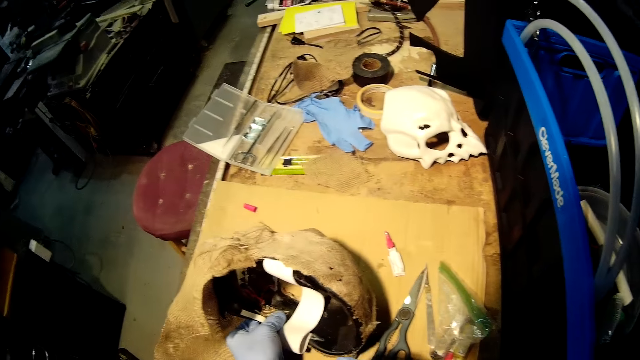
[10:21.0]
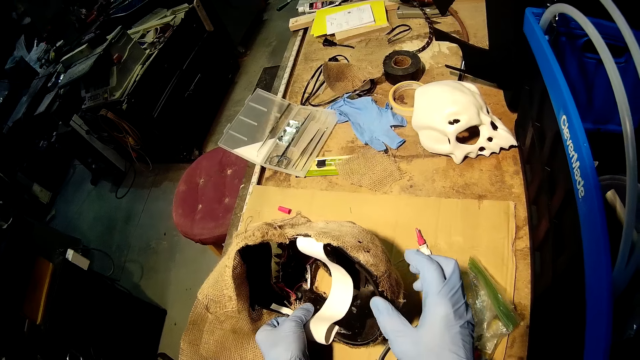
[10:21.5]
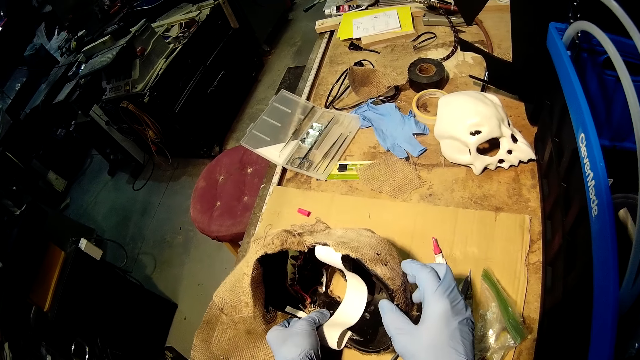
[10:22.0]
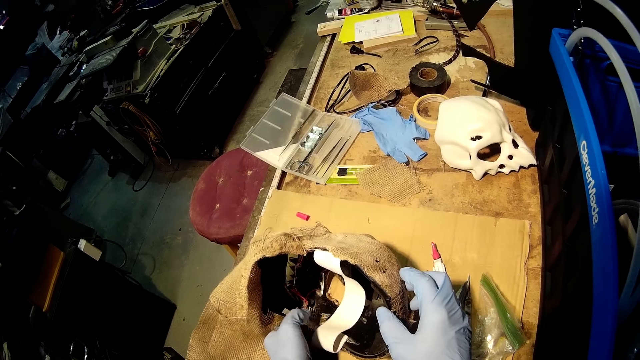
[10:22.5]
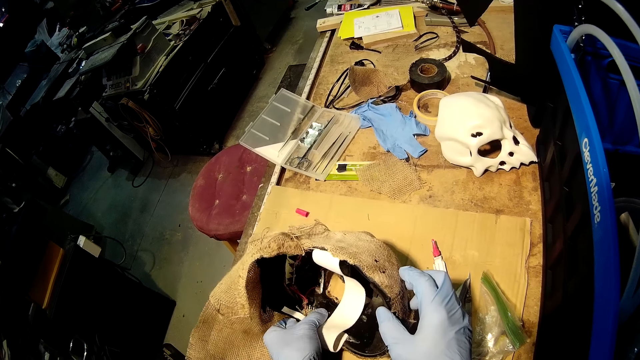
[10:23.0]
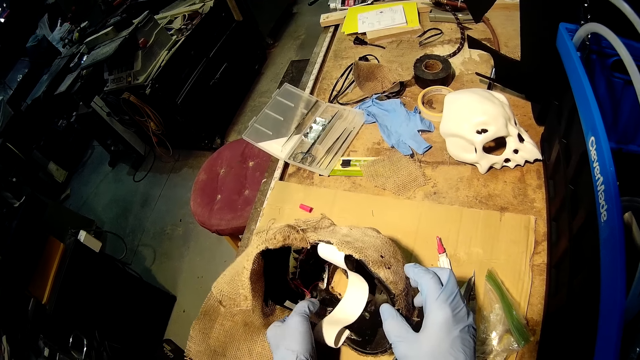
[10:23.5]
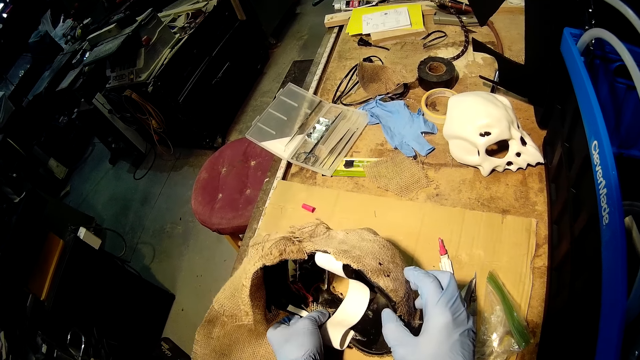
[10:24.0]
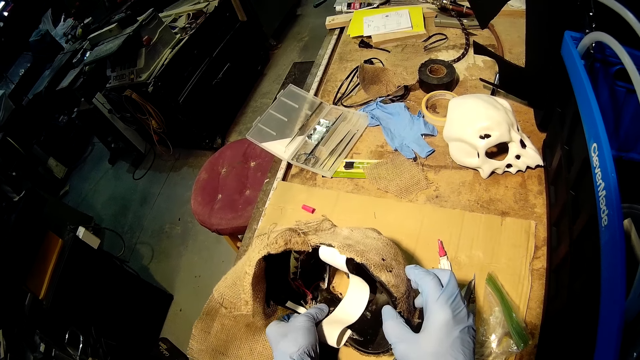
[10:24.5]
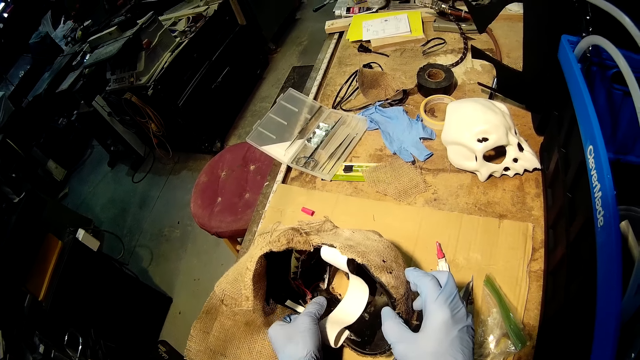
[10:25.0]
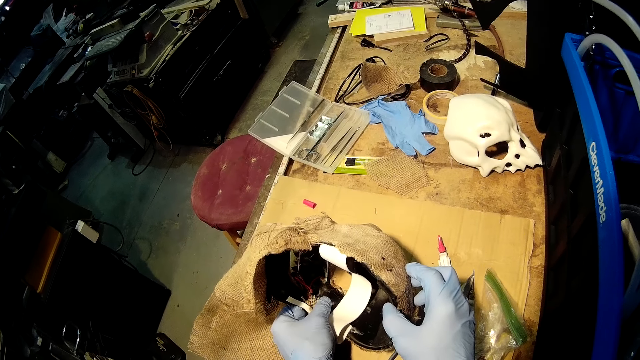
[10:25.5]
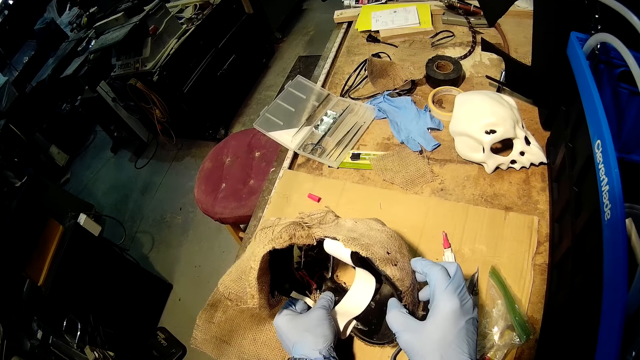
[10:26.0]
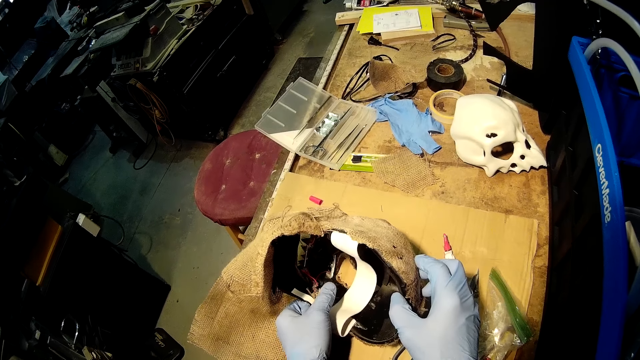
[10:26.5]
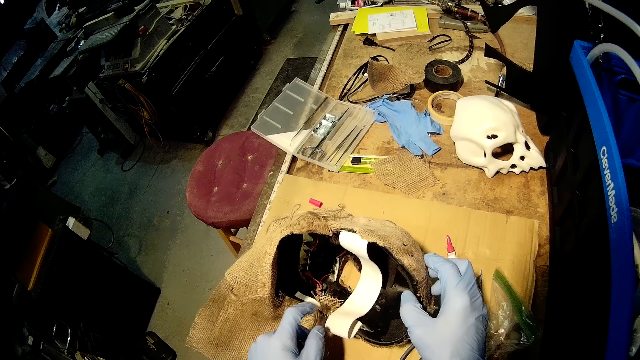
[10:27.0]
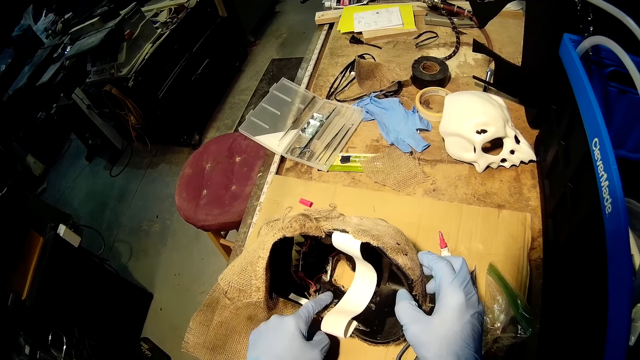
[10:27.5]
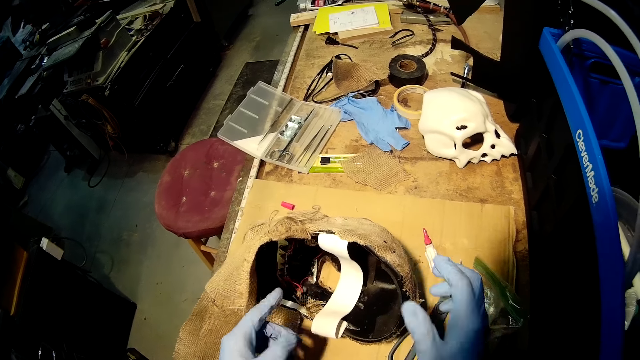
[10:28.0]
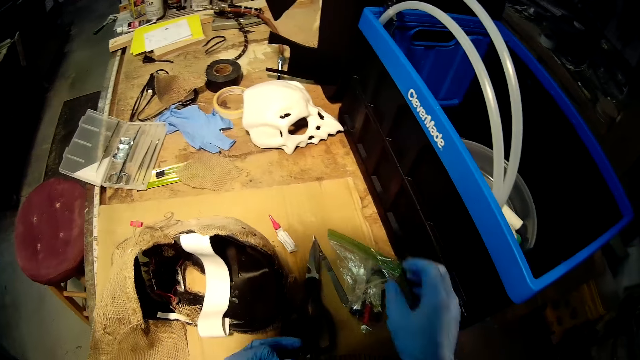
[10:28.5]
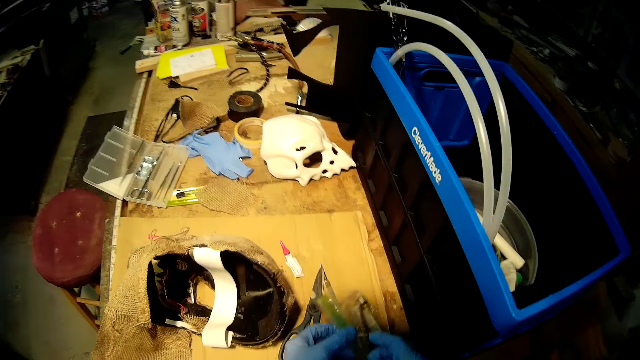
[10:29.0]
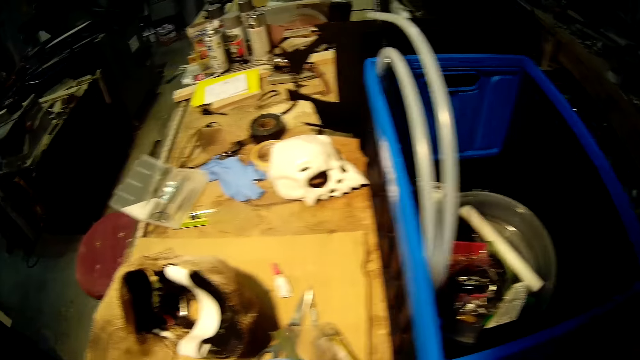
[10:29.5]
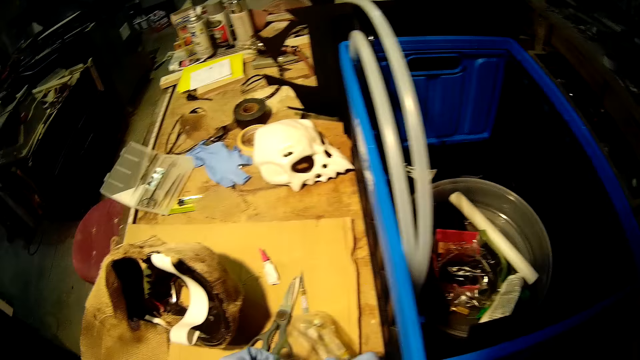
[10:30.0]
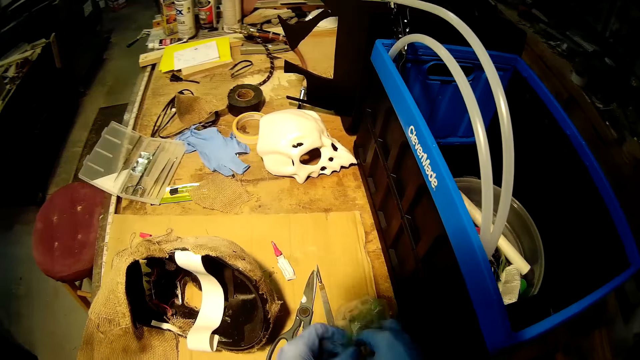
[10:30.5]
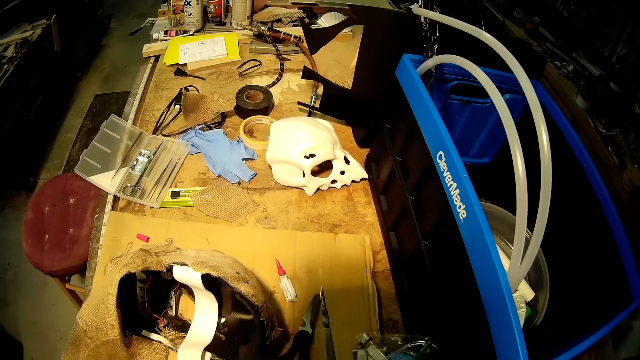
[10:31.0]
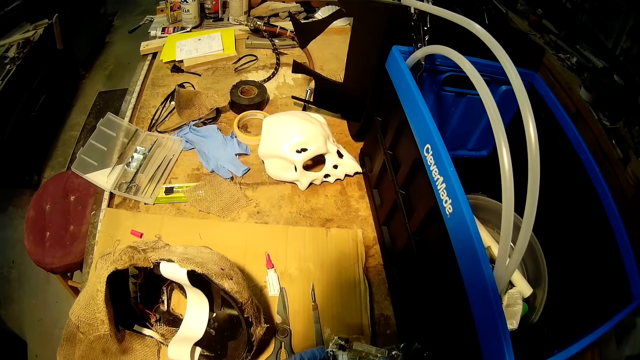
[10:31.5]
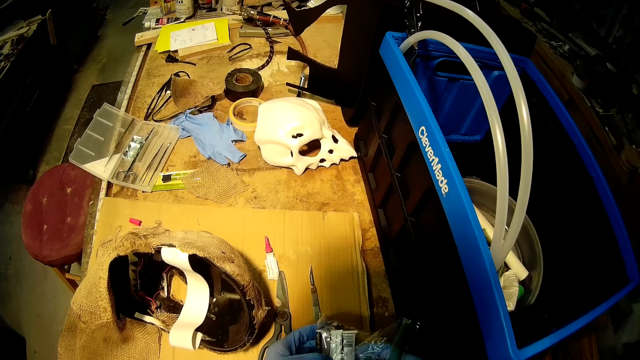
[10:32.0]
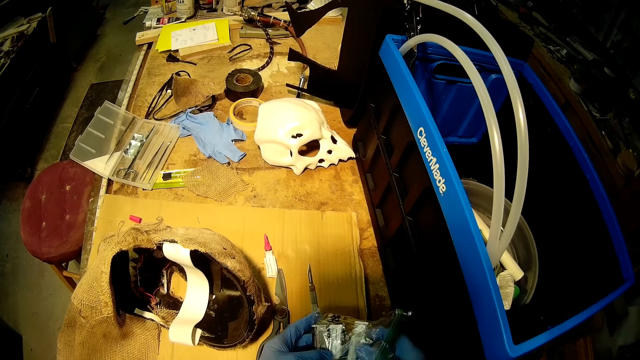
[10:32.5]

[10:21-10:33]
The camera wearer removes his right hand from the helmet on the work bench. He holds the side of the helmet on the work bench with his right hand. He presses the fabric of the helmet on the work bench with his left hand. He taps the fabric of the helmet on the work bench with his left hand. He removes both of his hands from the helmet on the work bench. He moves a zip lock bag or paper pack from the work bench with his right hand. He takes the paper pack placed on the bench. He opens the zip lock bag on the work bench with both of his hands. He searches through the zip lock bag on the work bench with his right hand. He takes the glue out of the pack.

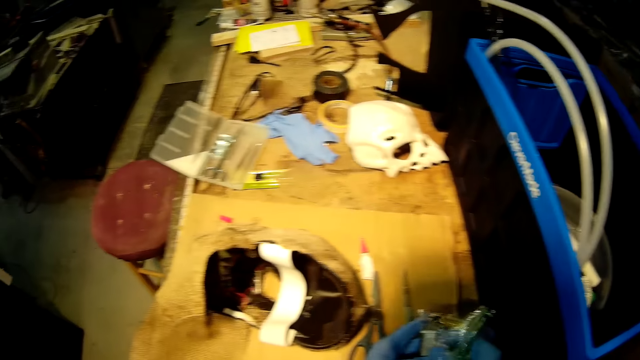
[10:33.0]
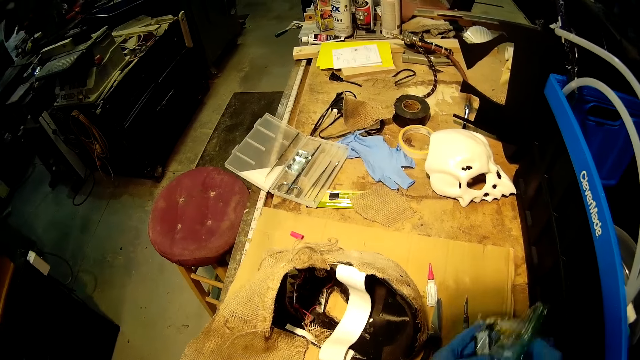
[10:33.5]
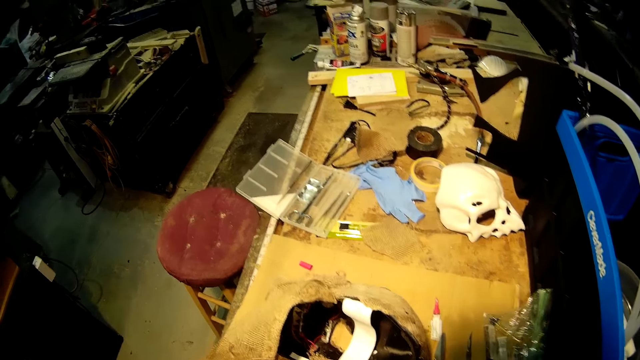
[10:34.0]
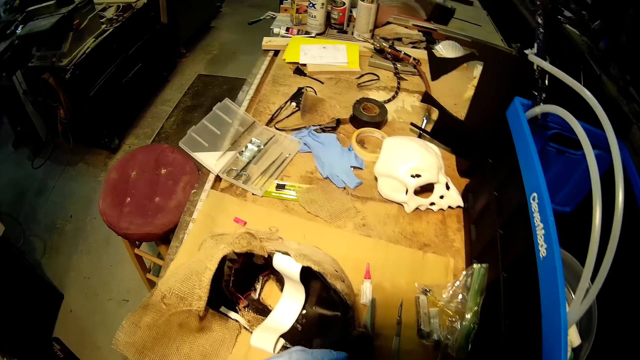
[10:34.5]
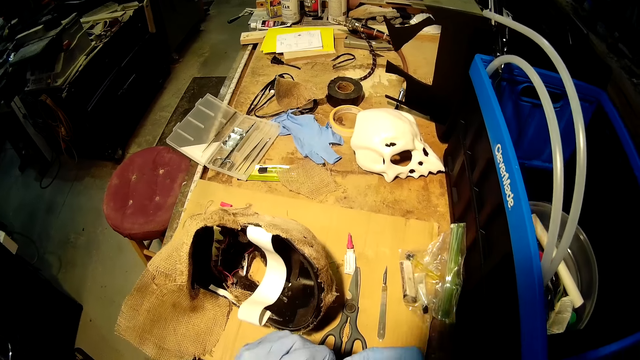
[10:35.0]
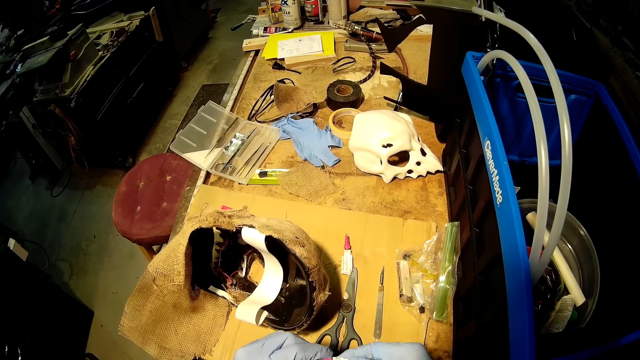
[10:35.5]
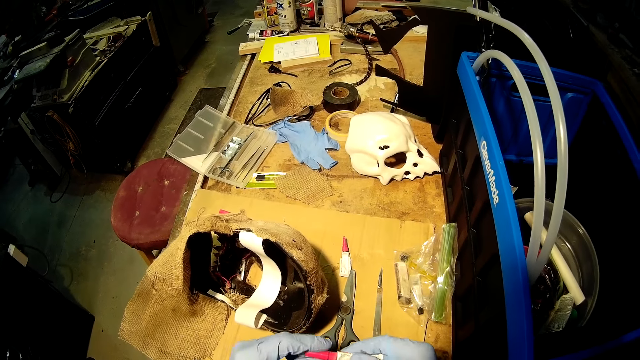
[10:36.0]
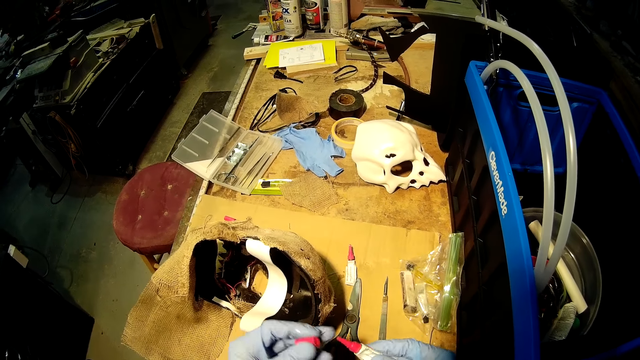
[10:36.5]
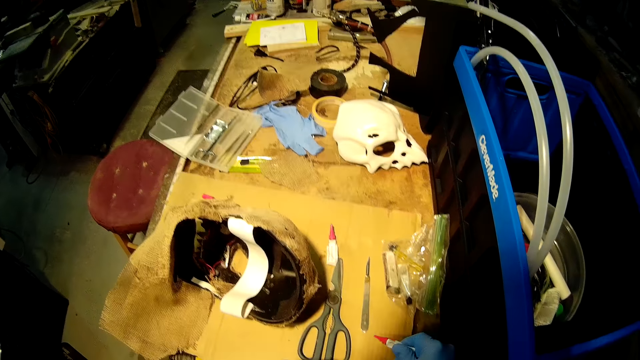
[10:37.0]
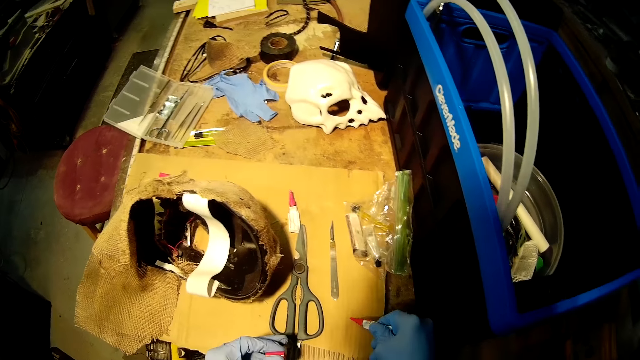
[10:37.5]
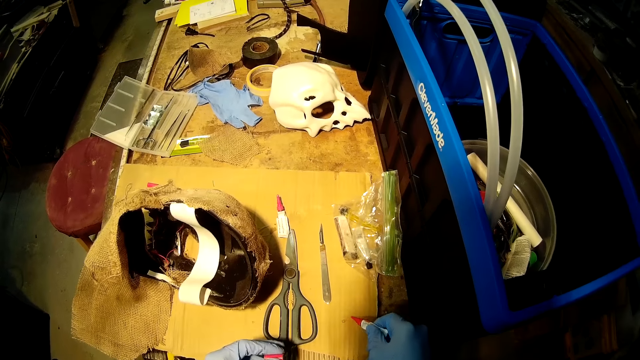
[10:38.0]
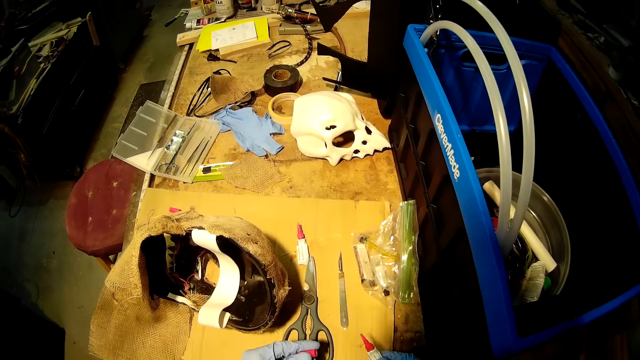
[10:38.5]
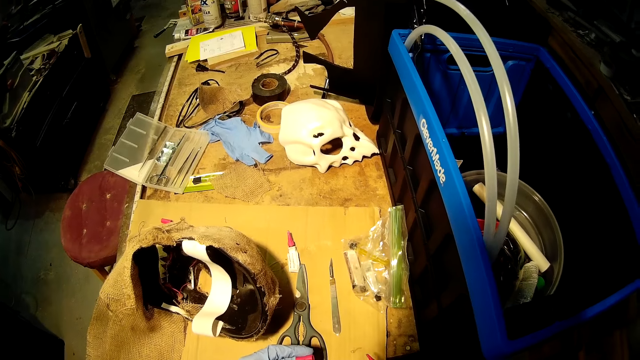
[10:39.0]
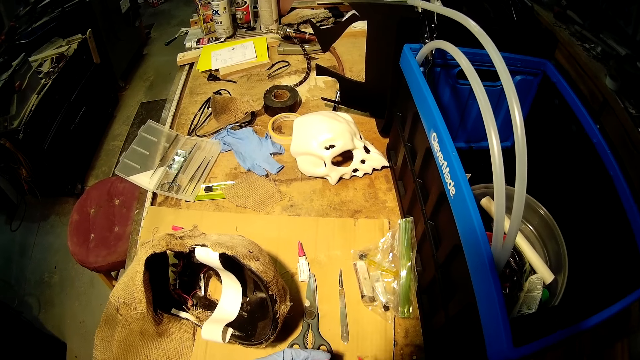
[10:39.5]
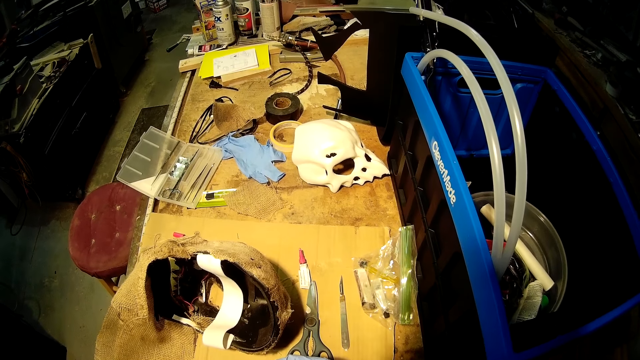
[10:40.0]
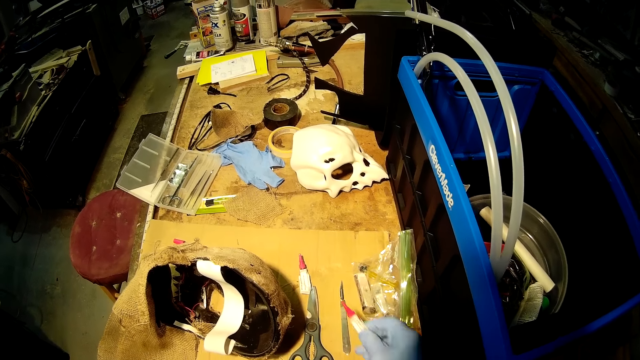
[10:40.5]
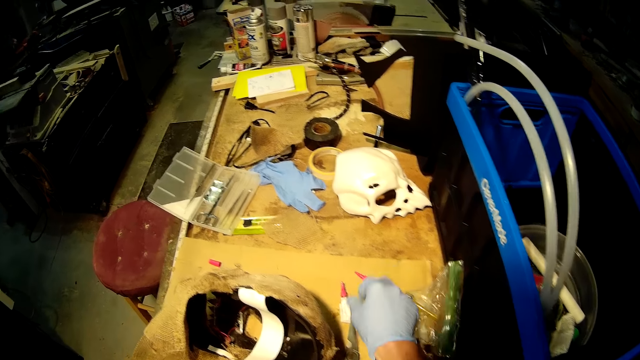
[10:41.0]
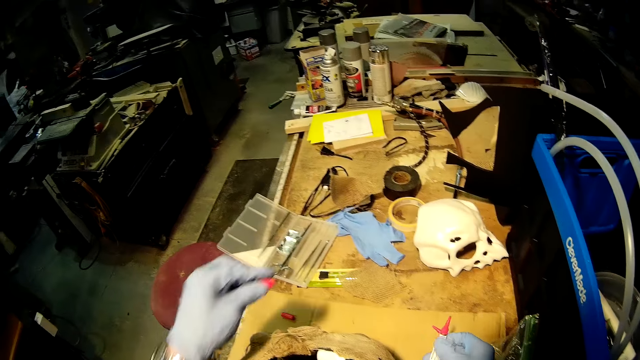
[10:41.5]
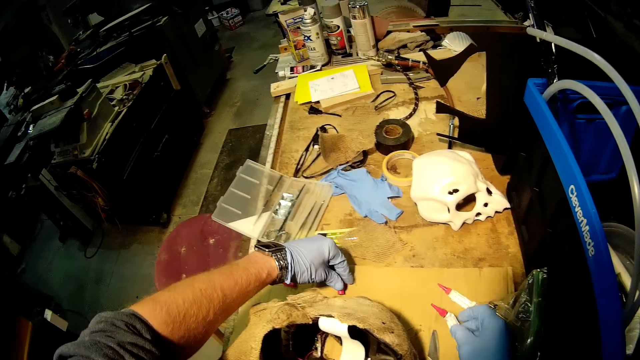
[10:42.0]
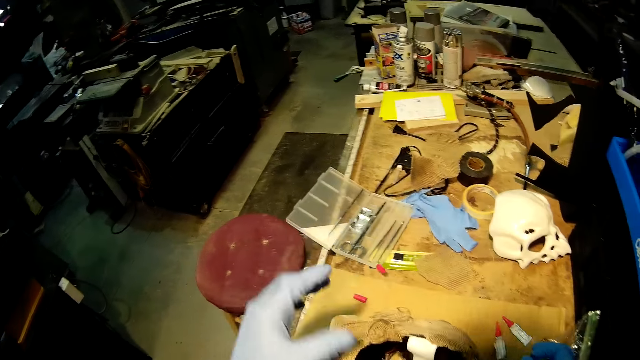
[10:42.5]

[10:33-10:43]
The camera wearer places the zip lock bag back on the work bench with both of his hands. He takes out another glue from the zip lock bag with his right hand. He opens the second glue with both of his hands. He applies the second glue on the work bench with his right hand. He places the second glue on the work bench with his right hand. He picks up the first glue from the work bench with his right hand. He places a cap of the second glue on the work bench with his left hand. He places the second glue on the work bench with his right hand.
